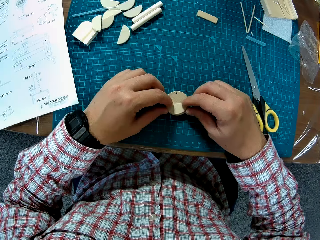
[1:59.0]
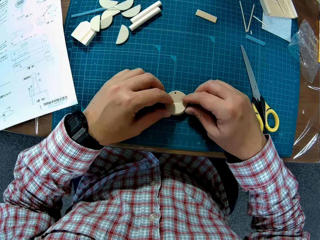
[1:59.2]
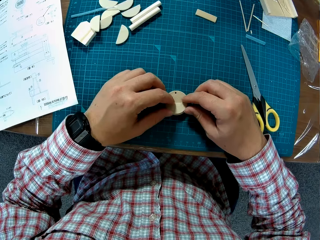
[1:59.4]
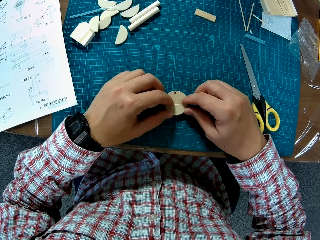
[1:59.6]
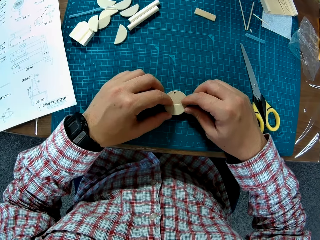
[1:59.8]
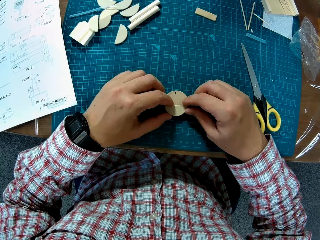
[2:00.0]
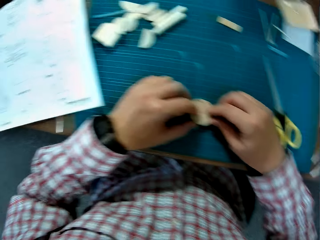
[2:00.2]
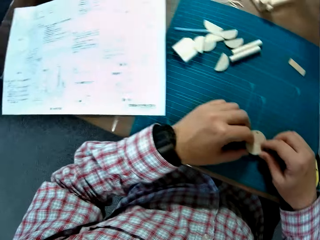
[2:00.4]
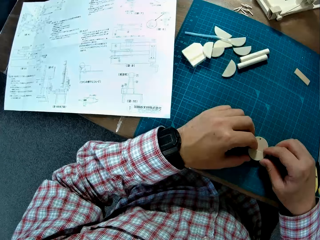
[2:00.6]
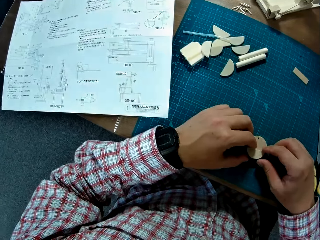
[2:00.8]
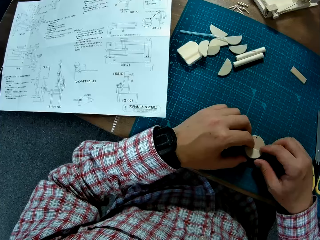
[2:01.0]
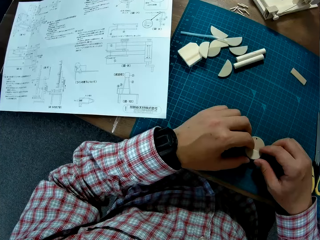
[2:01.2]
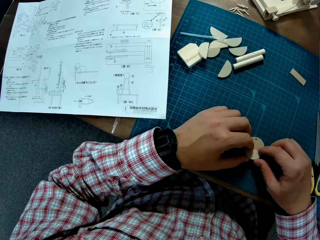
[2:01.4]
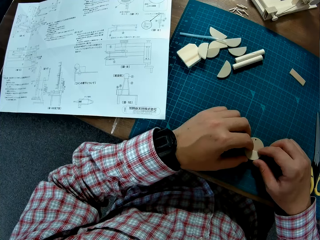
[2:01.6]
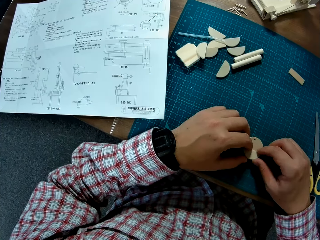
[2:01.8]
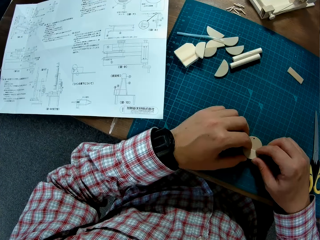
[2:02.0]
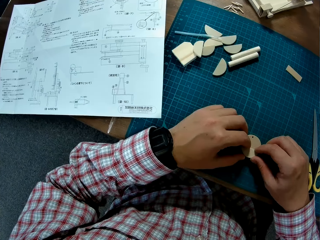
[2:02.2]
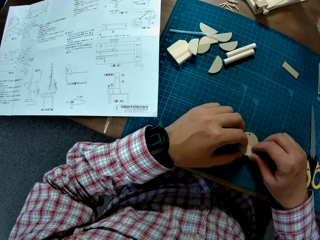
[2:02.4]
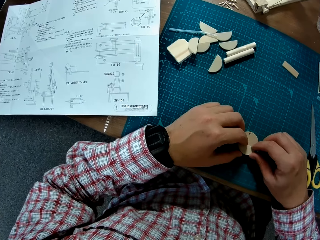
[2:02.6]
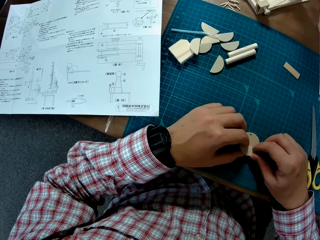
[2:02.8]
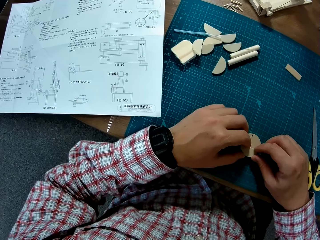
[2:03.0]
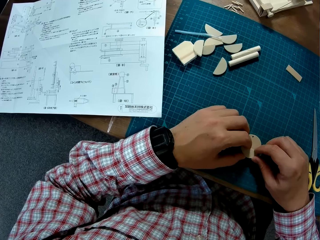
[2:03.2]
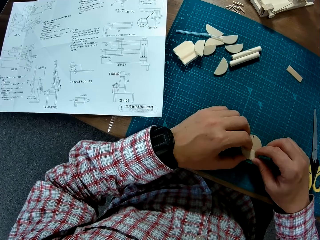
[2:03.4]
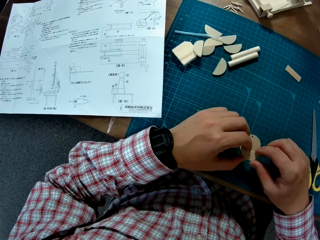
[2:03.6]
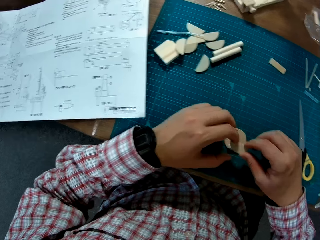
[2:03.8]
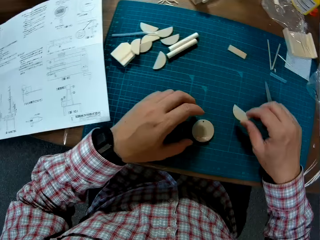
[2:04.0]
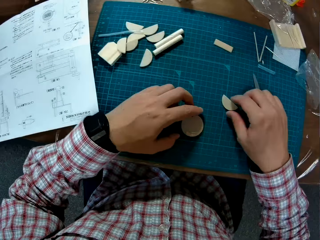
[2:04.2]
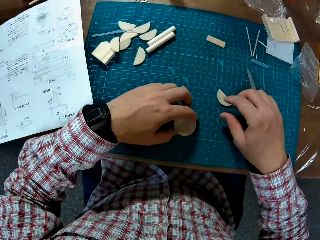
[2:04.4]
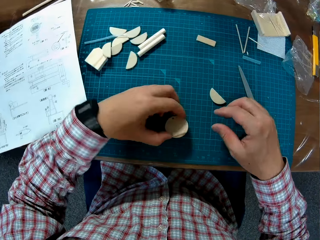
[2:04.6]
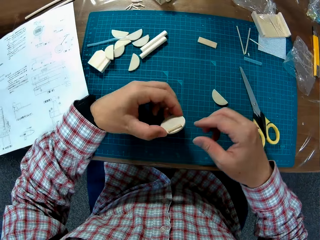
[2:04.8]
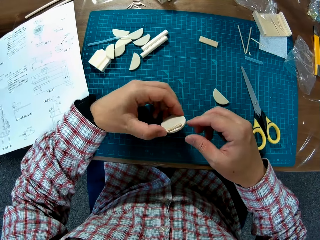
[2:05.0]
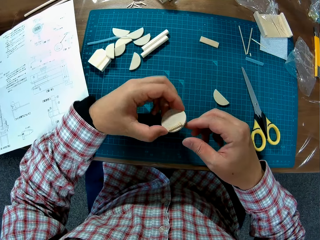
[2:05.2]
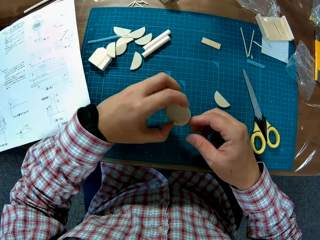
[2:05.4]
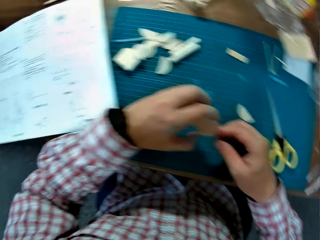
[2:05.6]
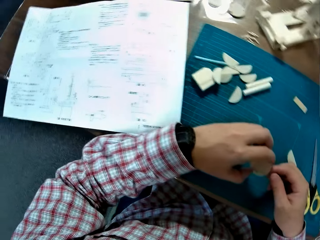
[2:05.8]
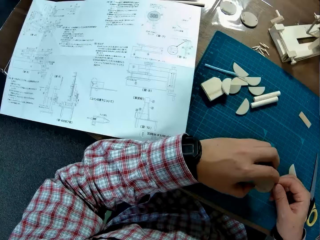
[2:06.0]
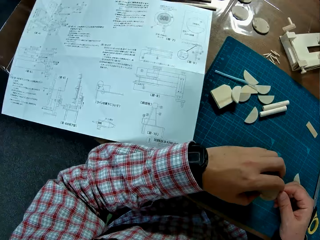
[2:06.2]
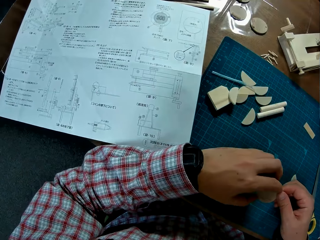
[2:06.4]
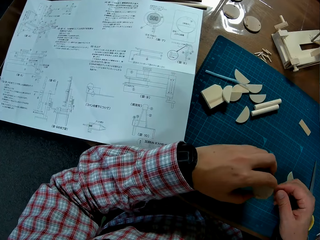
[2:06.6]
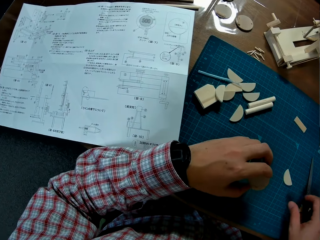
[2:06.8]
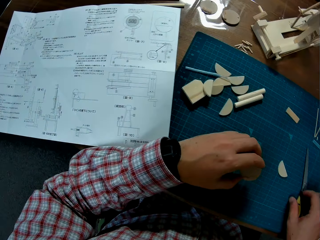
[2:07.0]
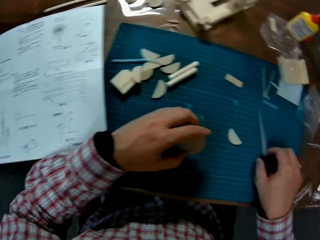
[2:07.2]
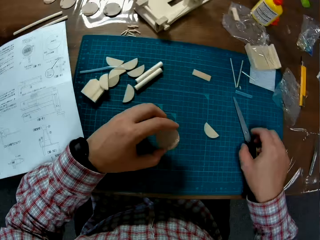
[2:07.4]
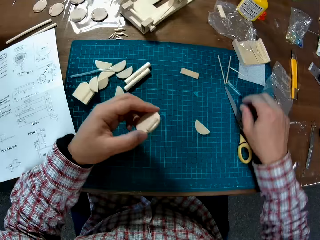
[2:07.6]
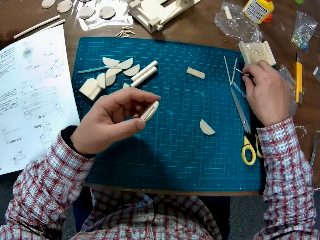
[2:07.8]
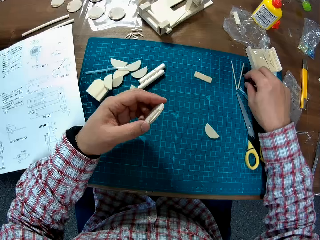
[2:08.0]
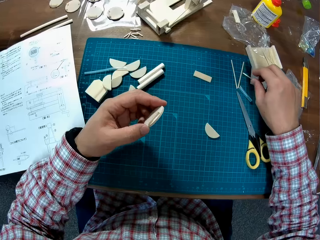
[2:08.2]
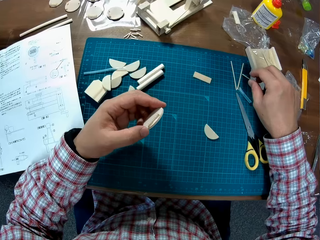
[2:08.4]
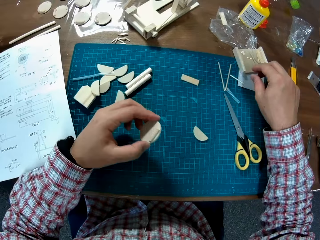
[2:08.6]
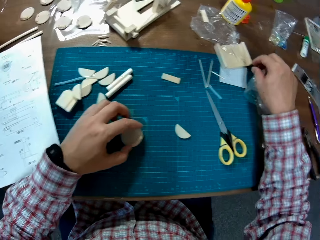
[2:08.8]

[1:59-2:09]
The camera wearer puts the semi circular piece on the cutting mat using their right hand. They lift the round piece with their left hand. They hold the piece with both hands. They push the scissors on the cutting mat with their right hand.

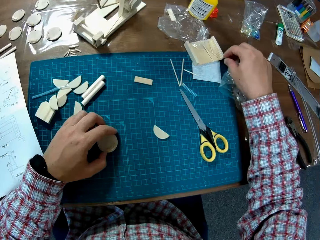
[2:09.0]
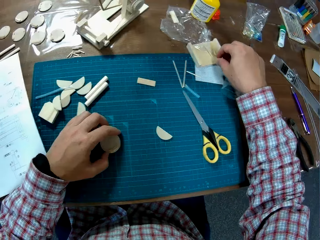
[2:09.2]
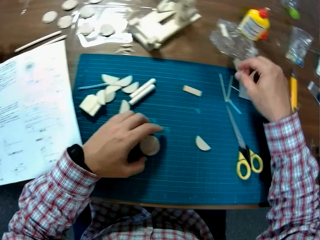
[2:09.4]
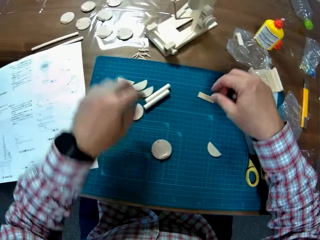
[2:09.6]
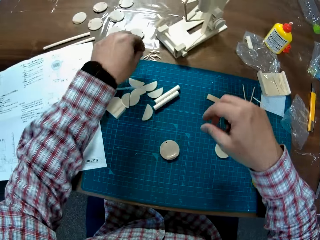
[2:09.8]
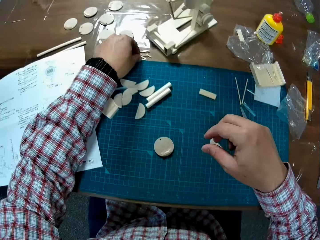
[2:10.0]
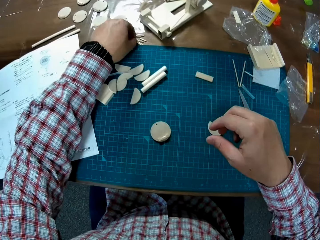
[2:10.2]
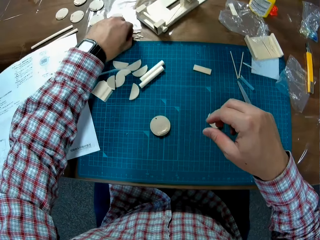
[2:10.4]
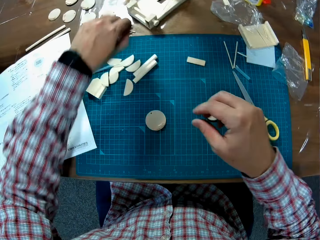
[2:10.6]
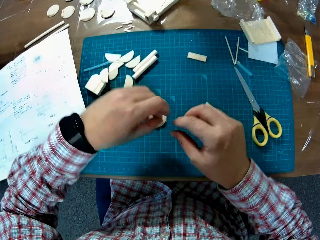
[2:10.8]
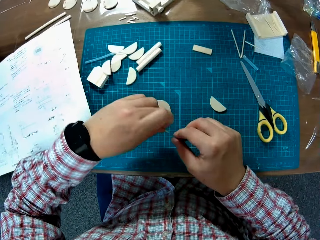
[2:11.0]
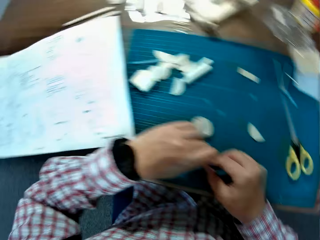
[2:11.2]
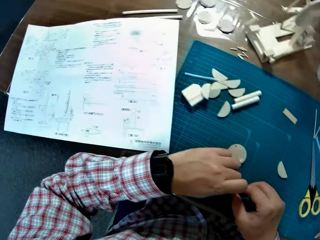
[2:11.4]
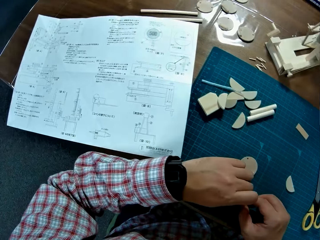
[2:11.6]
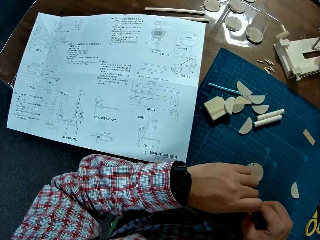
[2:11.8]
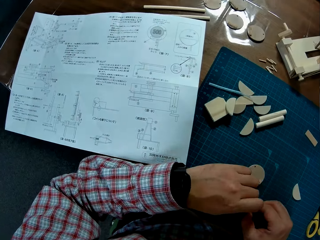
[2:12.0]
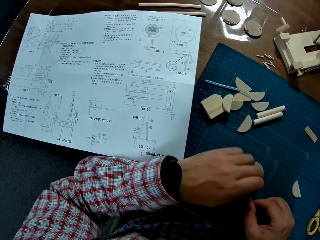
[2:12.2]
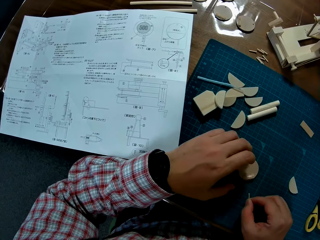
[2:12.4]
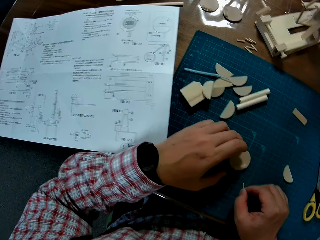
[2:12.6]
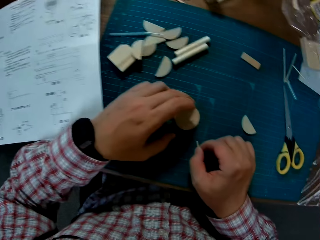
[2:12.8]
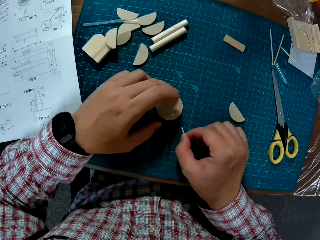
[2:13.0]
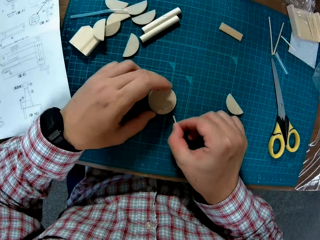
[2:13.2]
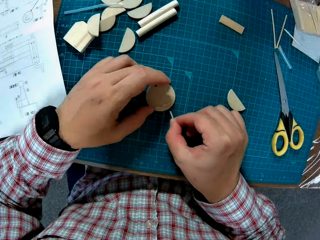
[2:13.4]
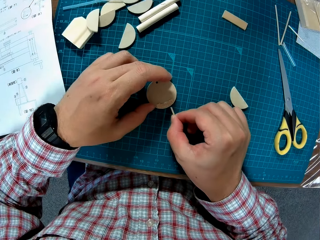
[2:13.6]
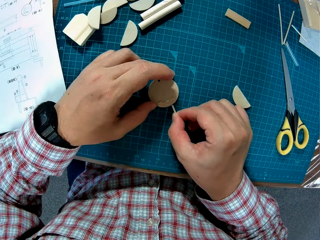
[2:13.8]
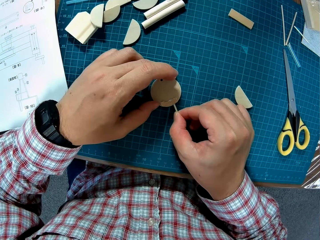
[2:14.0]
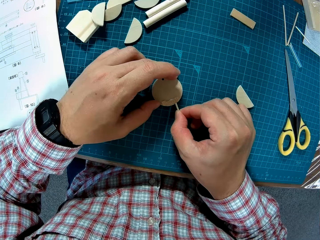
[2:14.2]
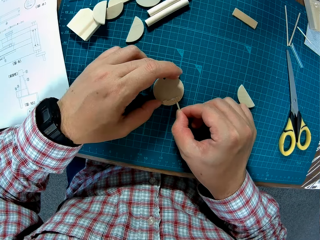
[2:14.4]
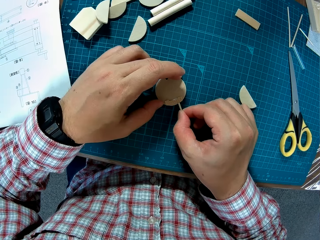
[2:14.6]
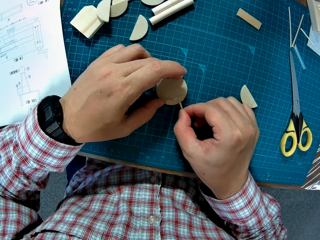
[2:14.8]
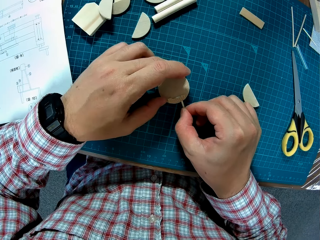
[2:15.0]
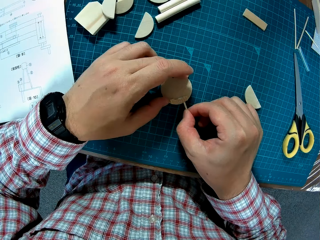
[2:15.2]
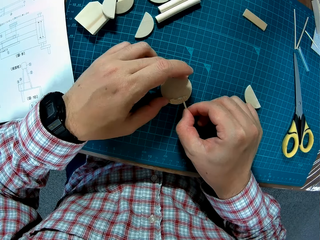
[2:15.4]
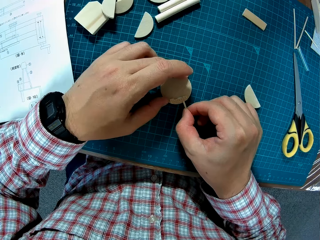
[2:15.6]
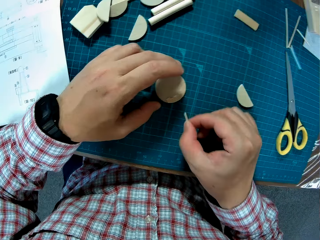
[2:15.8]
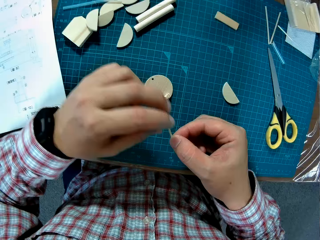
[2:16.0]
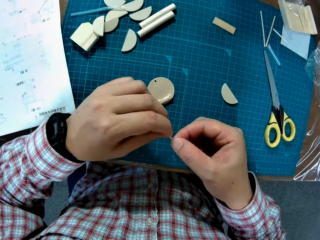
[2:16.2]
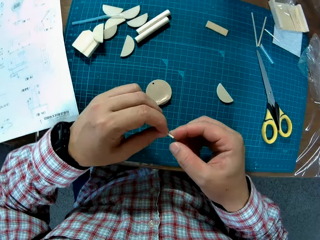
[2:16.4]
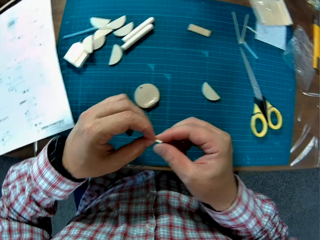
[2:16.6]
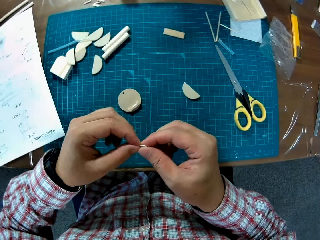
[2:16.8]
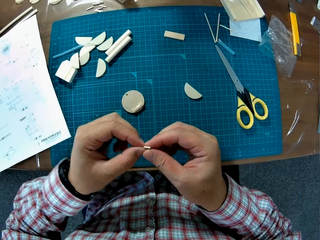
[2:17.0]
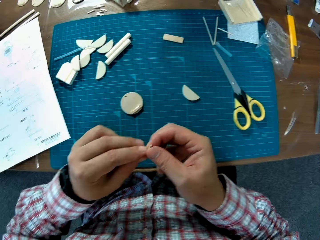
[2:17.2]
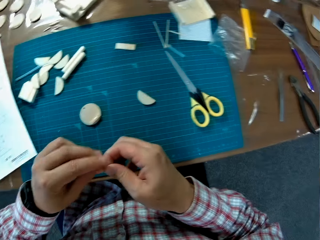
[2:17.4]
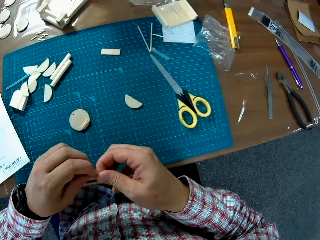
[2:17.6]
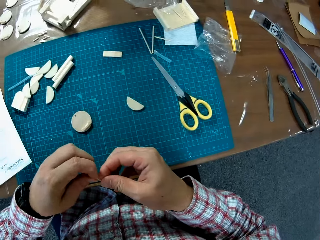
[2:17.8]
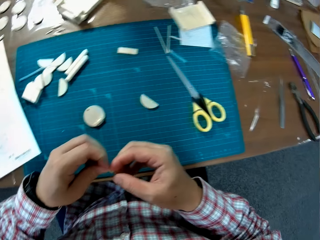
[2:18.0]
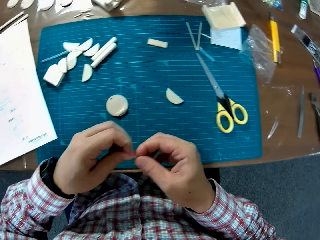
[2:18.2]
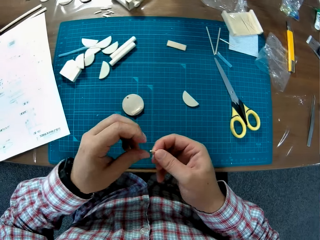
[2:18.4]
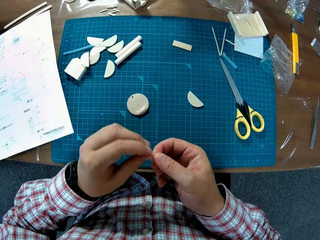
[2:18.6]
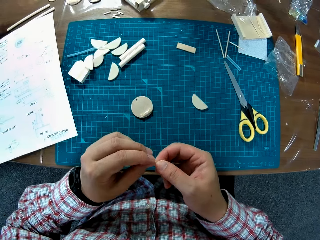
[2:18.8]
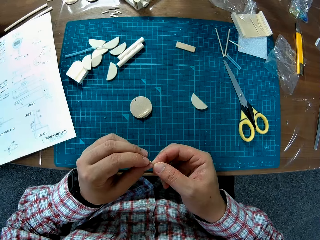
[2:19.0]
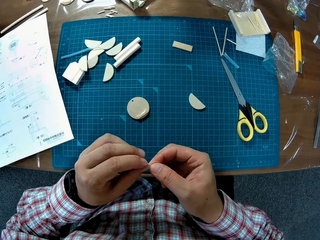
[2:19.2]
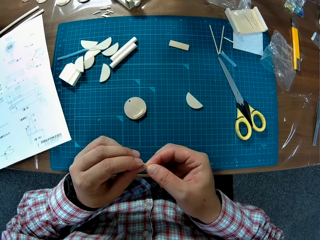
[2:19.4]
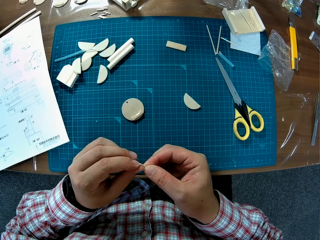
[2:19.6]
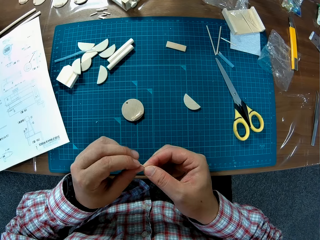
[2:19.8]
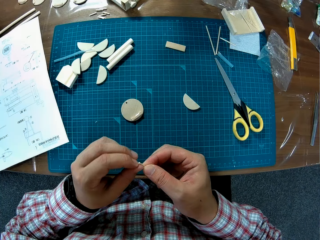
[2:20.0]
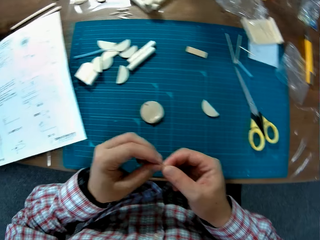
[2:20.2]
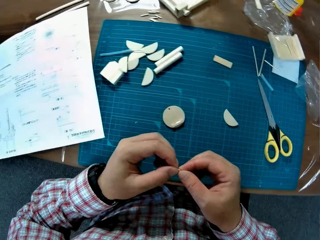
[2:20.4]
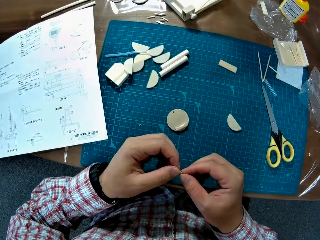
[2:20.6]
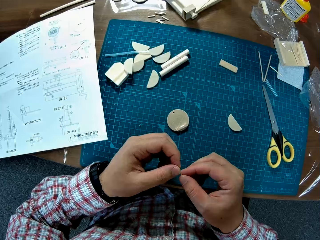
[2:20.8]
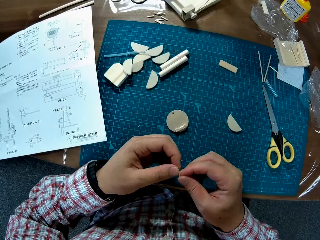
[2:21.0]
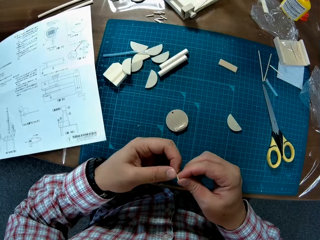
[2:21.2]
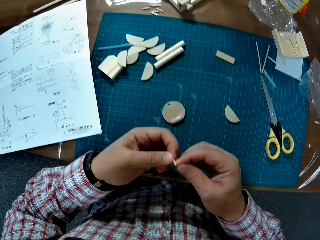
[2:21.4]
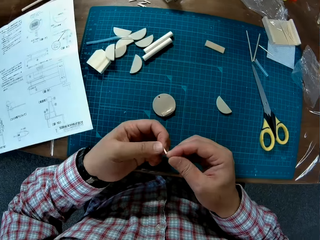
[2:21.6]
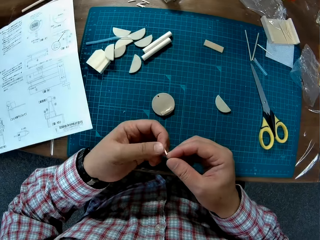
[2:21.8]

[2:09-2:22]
The camera wearer drops the circular plastic on the table. He picks a stick or plastic tube from the table using his left hand. He shifts the stick to his right hand. He holds the round model on the mat with his left hand. He inserts the stick in his right hand into the round piece in his left hand. He lifts the stick off the round piece. He turns the stick with both hands. He inspects the plastic tube in his hand.
